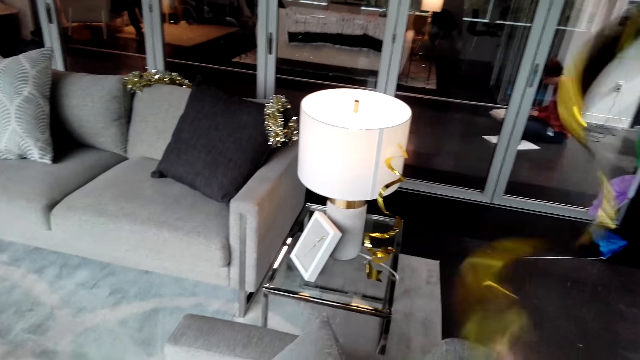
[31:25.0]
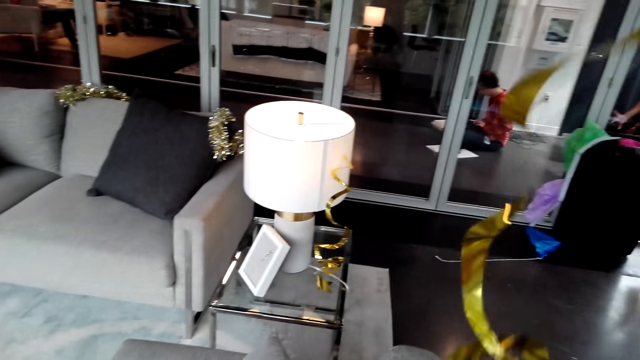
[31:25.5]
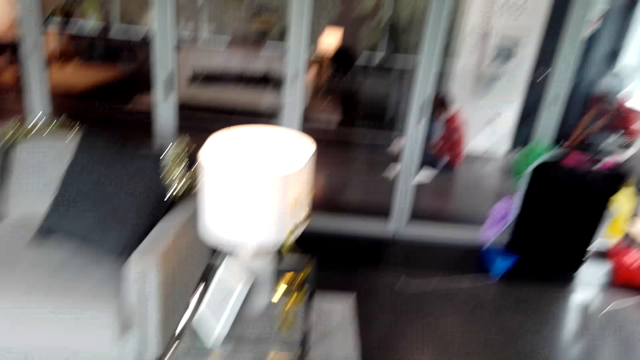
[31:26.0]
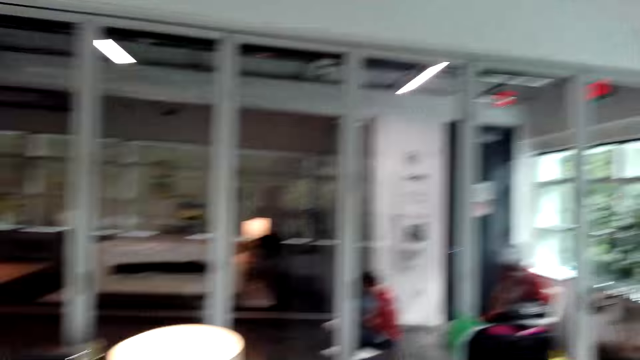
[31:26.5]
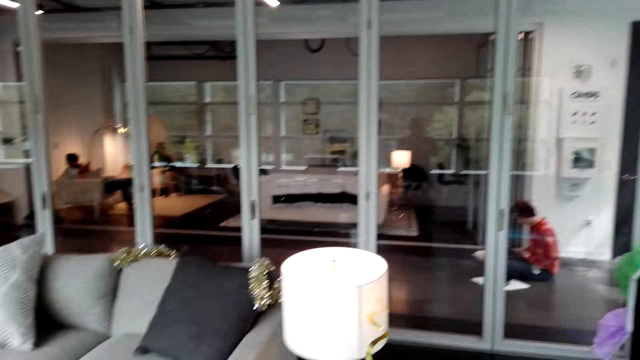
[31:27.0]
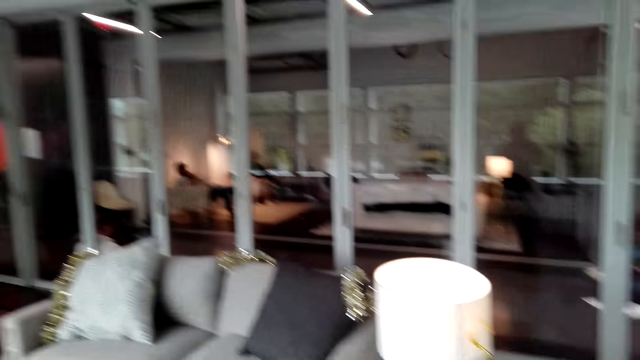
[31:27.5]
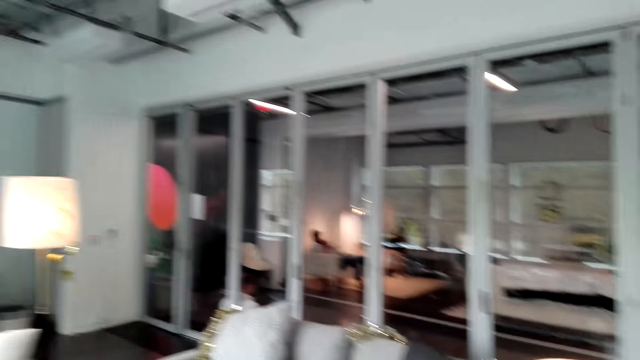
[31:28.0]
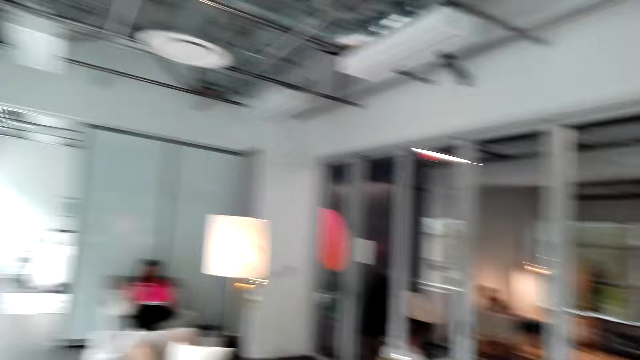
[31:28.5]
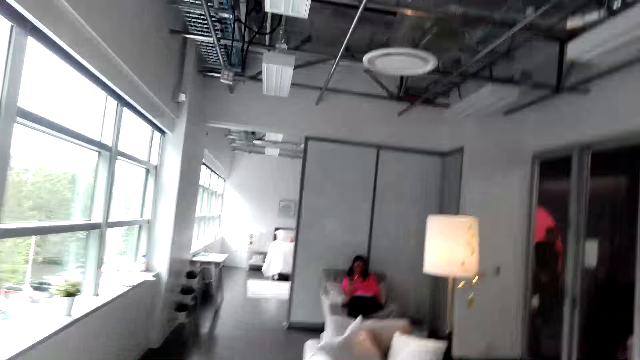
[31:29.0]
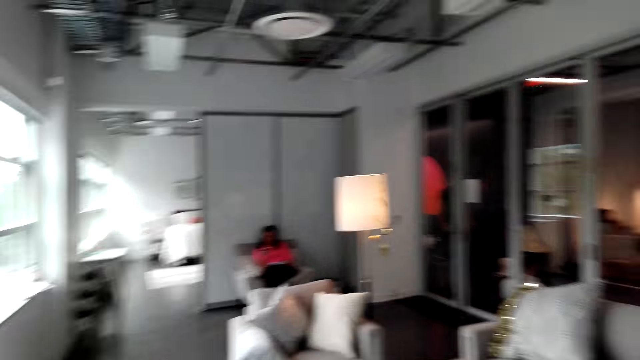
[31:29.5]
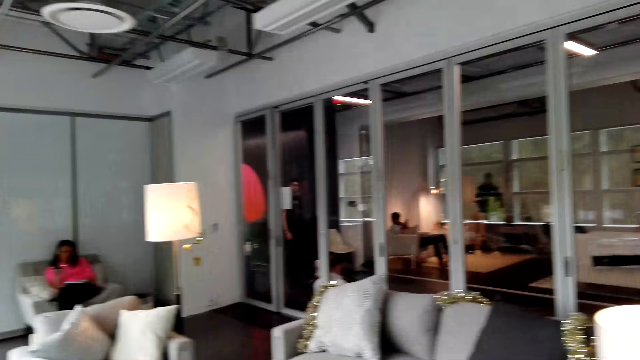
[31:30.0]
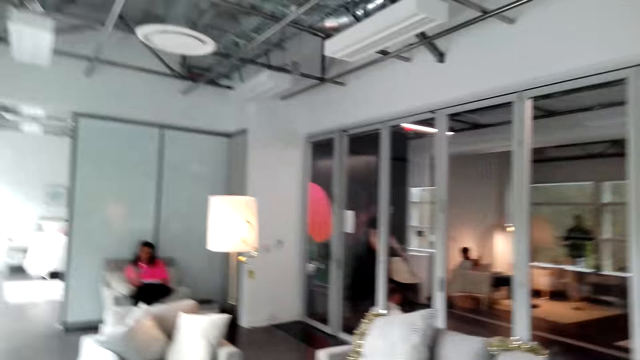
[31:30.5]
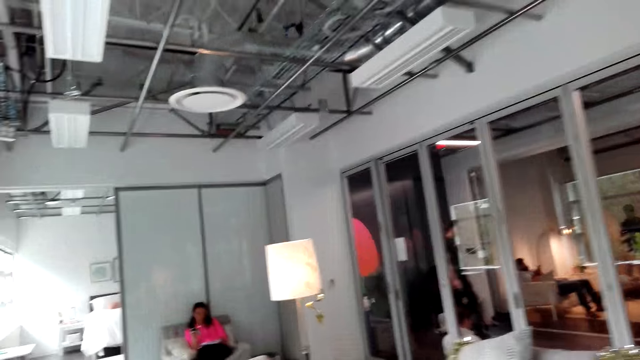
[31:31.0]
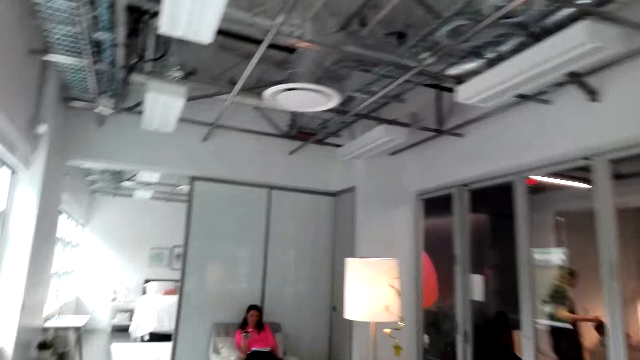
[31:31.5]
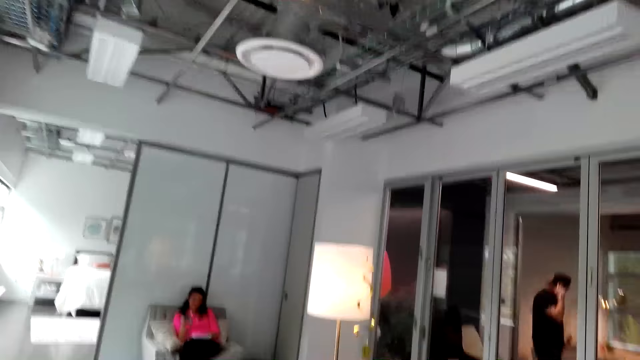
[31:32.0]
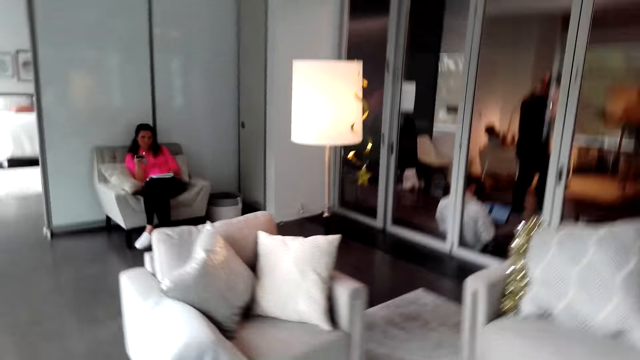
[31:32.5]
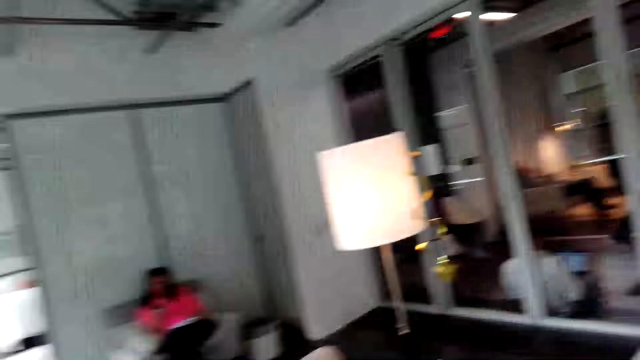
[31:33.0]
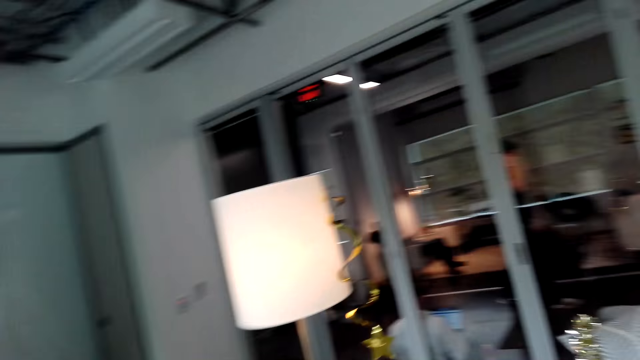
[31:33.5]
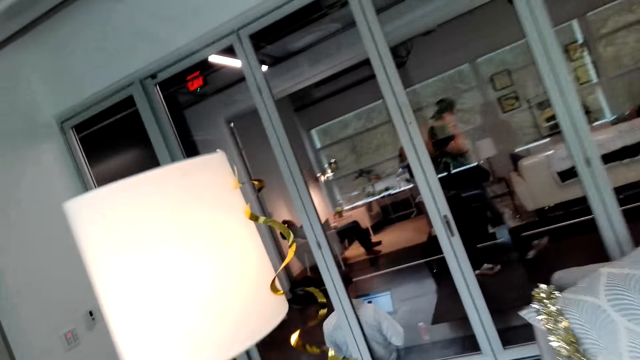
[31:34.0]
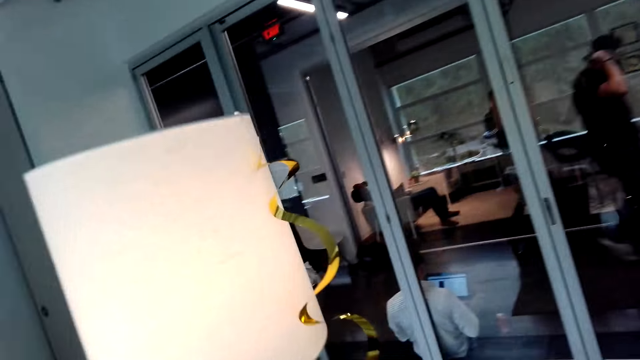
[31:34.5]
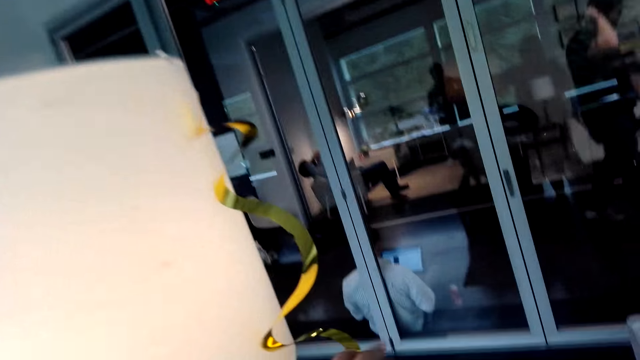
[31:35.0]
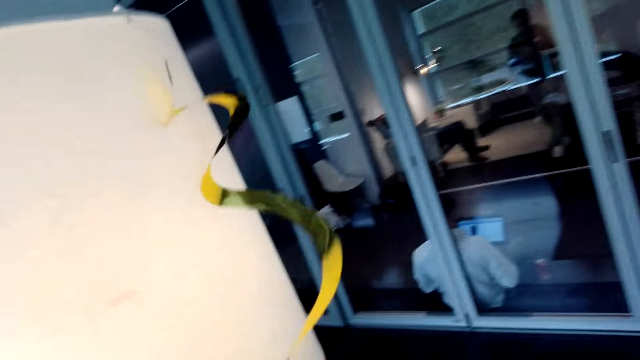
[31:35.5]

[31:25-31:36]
The camera wearer walks in the room.

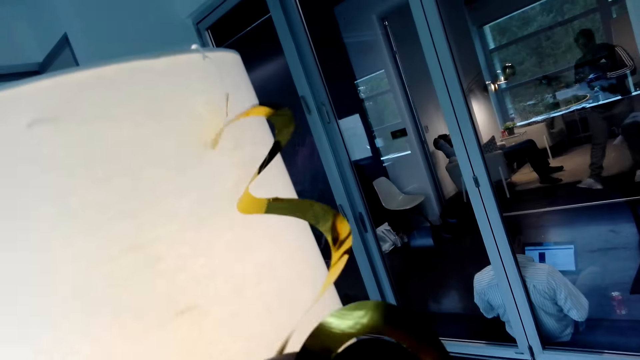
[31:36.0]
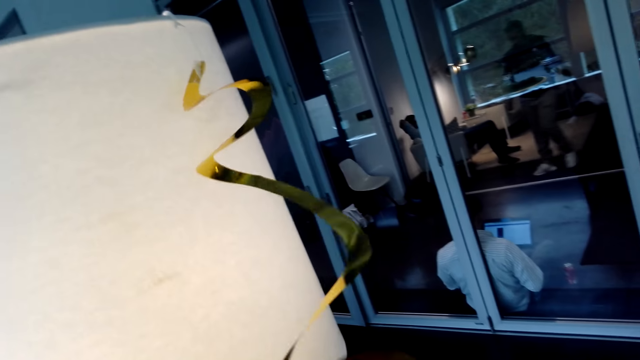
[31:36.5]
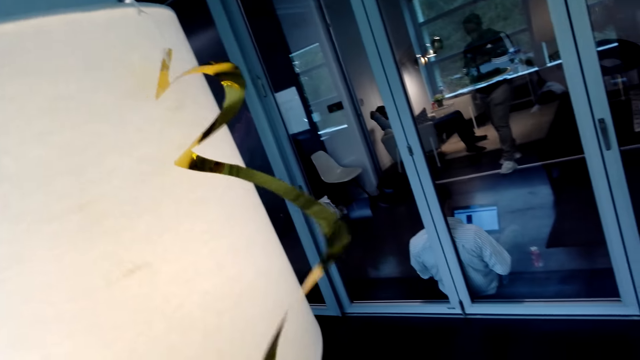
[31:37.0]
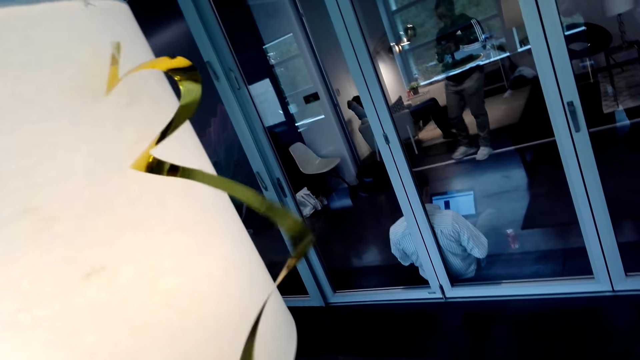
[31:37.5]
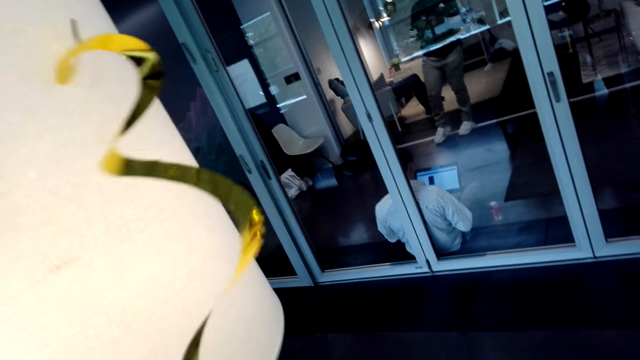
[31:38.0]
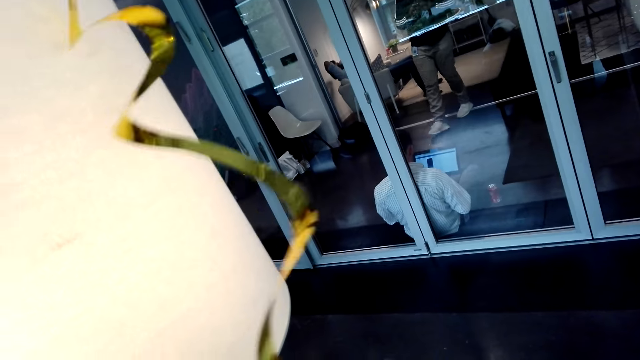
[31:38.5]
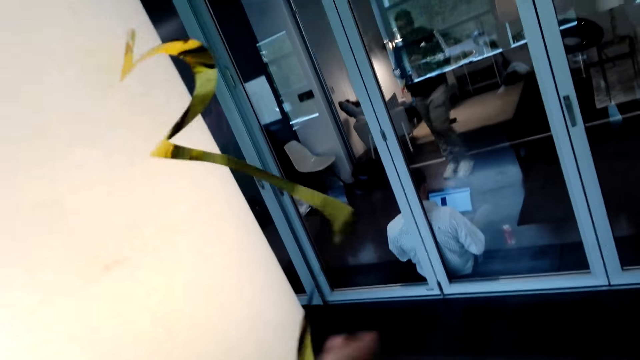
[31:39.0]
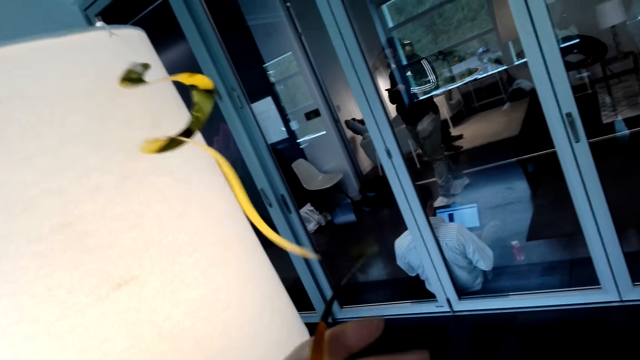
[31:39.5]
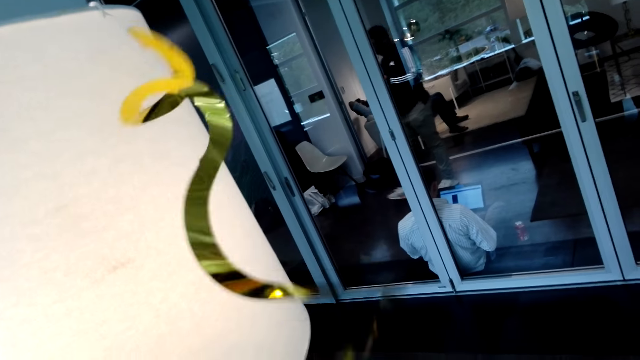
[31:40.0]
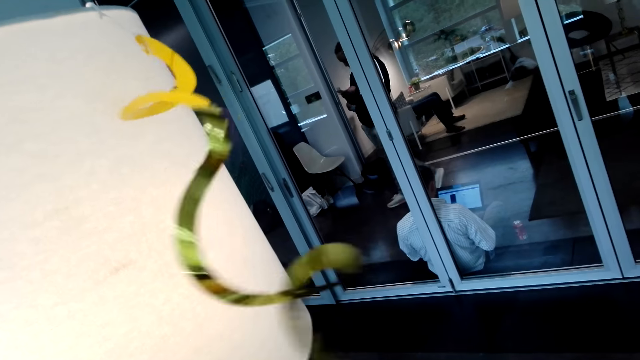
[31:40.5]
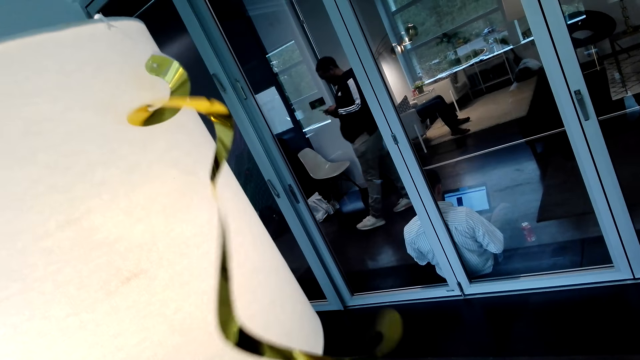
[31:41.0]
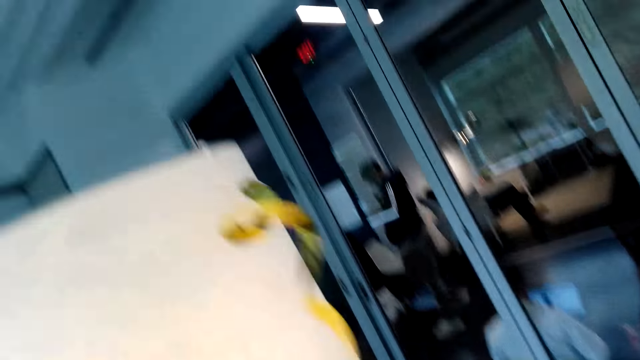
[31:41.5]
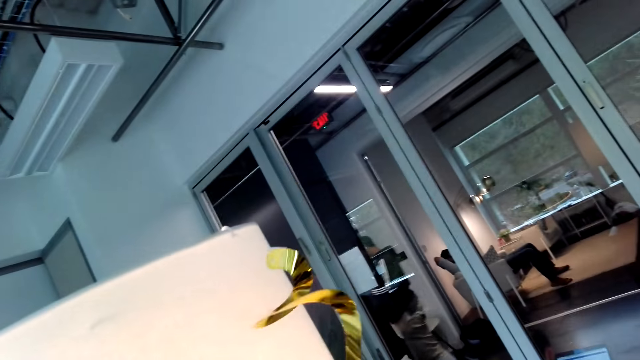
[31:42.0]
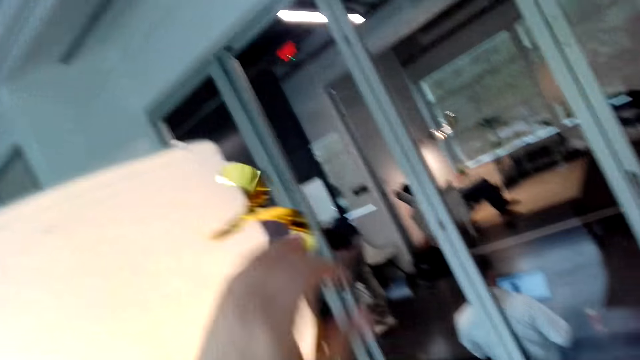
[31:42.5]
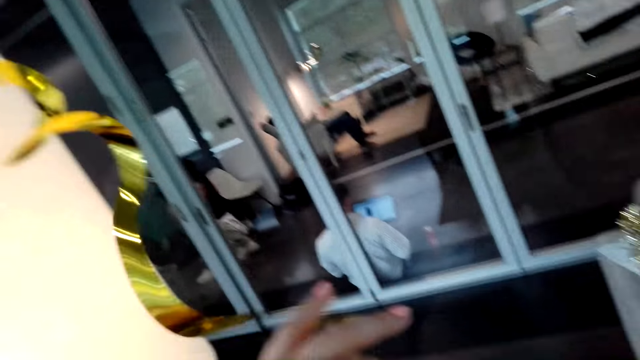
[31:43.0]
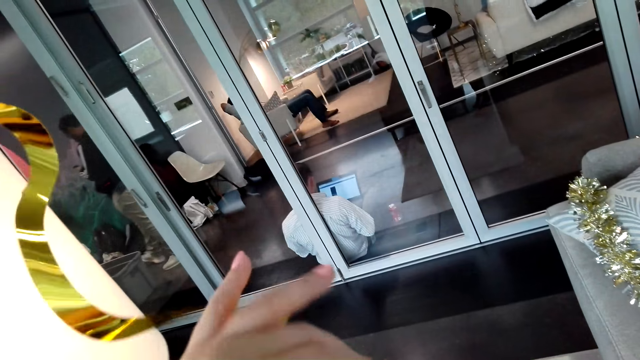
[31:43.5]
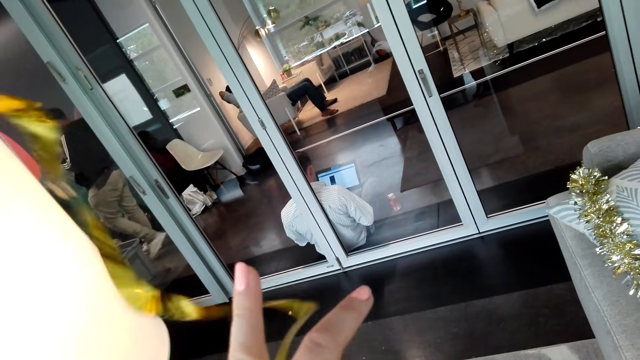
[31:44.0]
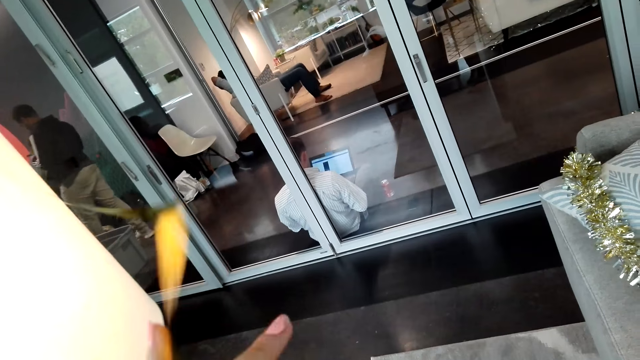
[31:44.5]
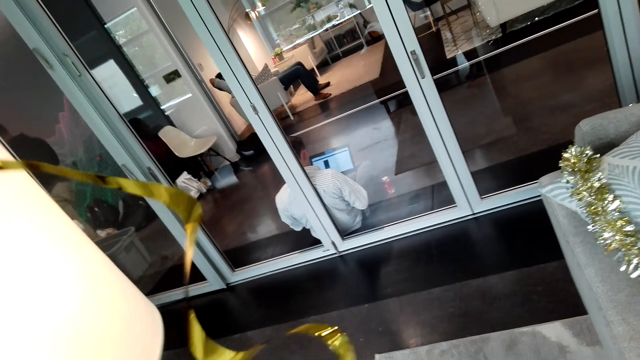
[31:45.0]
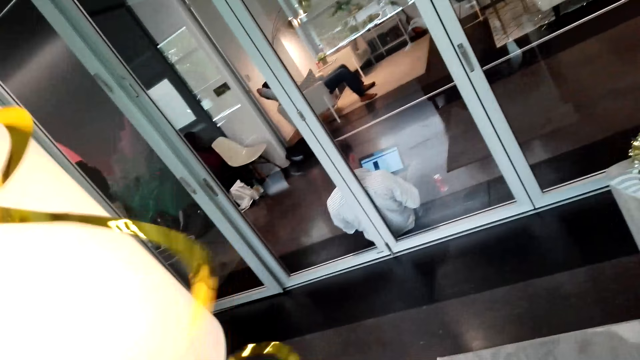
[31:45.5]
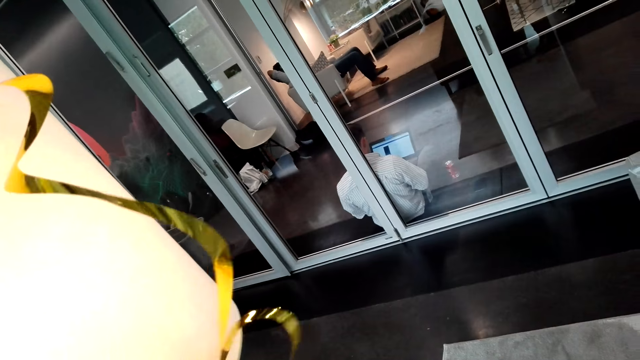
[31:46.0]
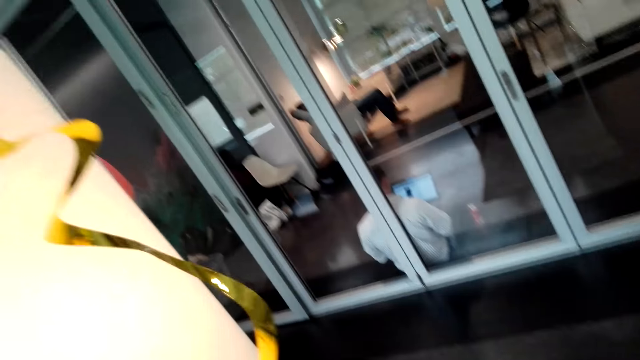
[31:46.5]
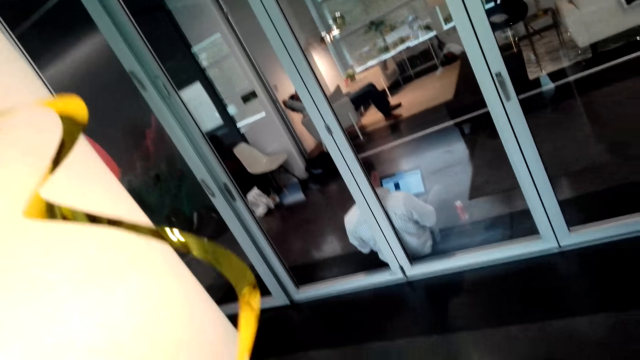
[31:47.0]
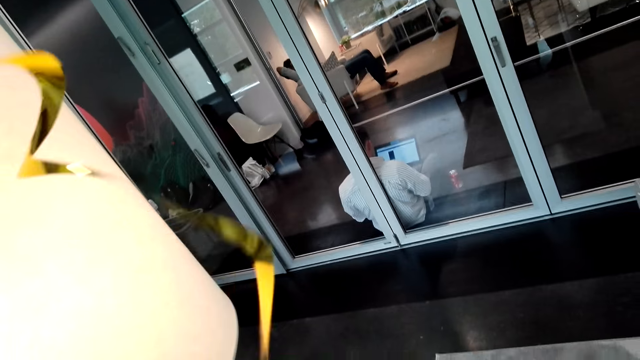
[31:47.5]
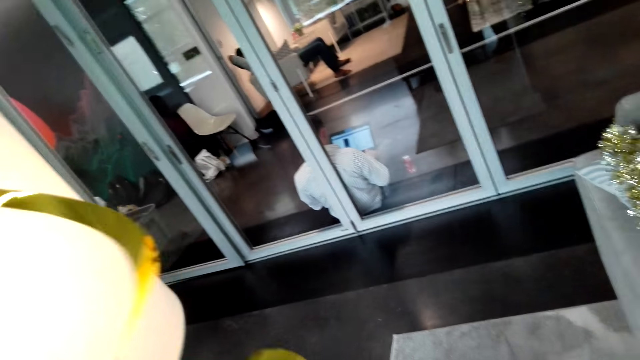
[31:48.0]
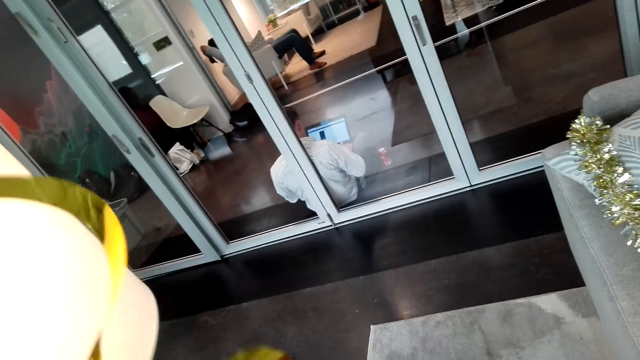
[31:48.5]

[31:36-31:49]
The camera wearer decorates the lamp.
